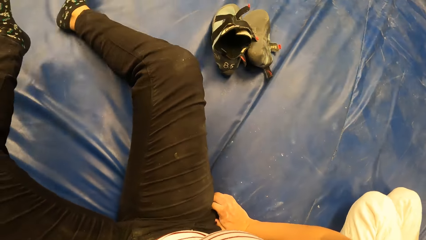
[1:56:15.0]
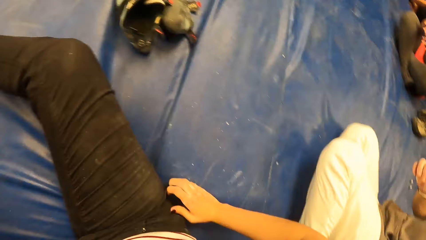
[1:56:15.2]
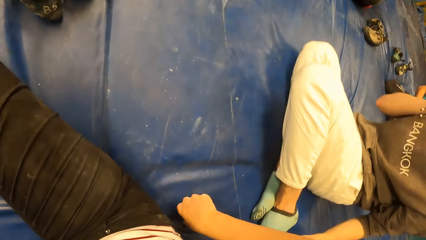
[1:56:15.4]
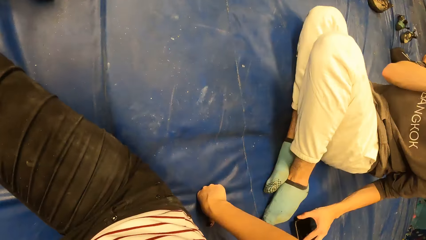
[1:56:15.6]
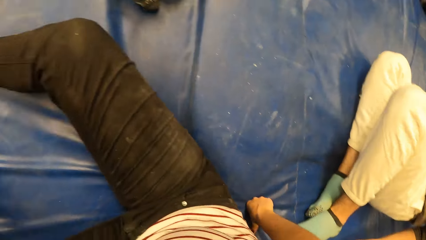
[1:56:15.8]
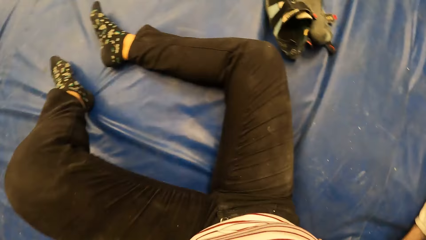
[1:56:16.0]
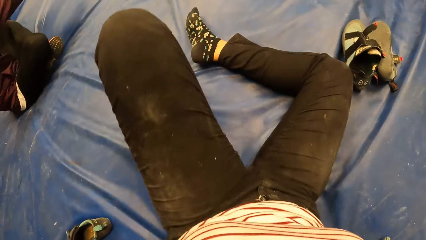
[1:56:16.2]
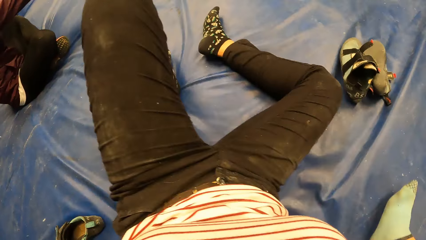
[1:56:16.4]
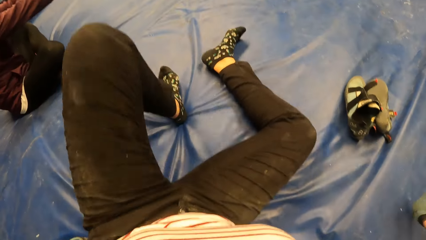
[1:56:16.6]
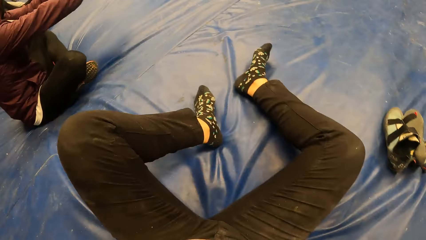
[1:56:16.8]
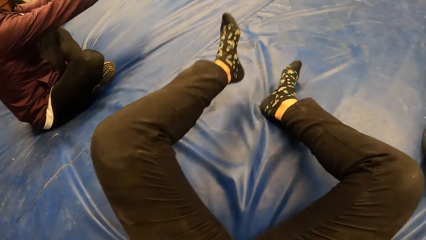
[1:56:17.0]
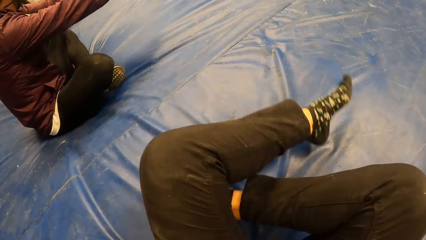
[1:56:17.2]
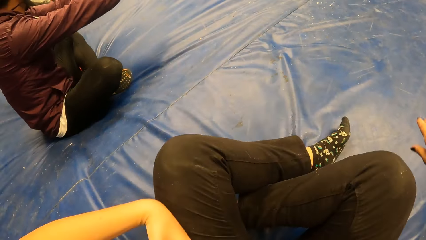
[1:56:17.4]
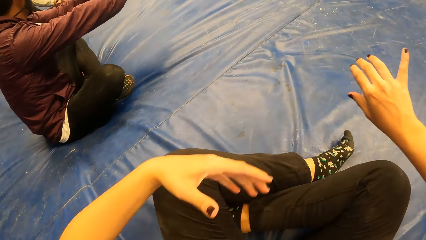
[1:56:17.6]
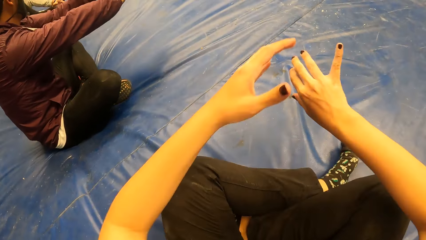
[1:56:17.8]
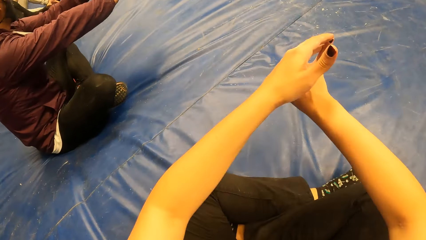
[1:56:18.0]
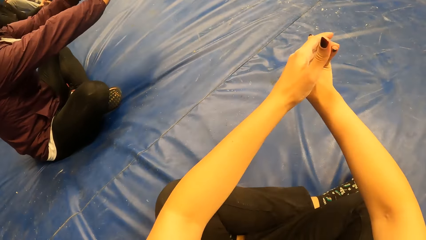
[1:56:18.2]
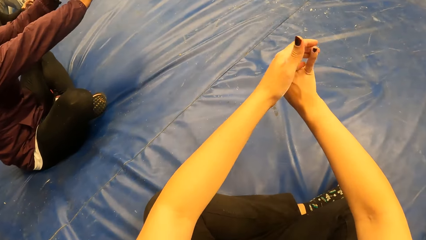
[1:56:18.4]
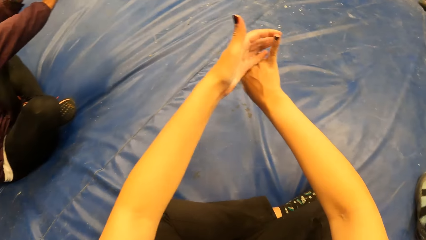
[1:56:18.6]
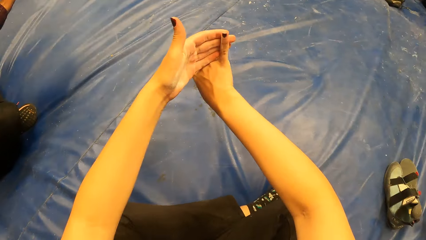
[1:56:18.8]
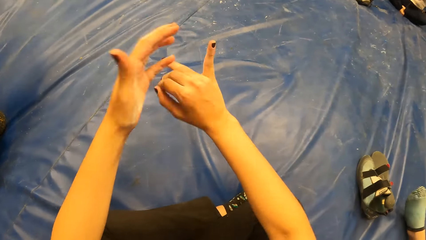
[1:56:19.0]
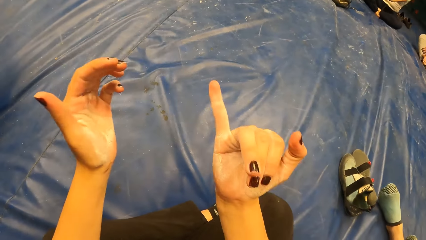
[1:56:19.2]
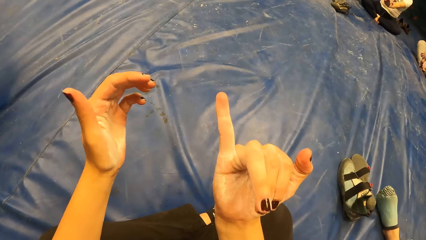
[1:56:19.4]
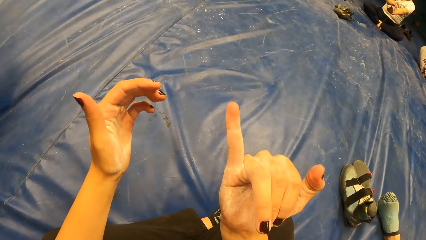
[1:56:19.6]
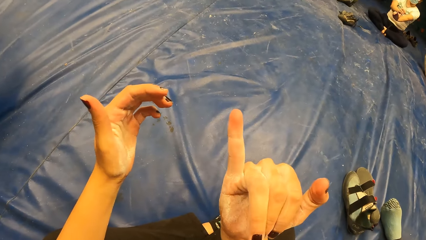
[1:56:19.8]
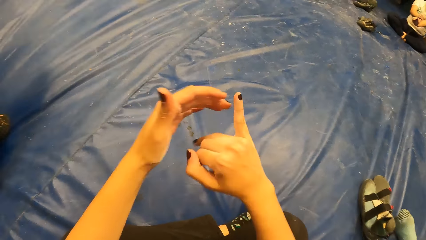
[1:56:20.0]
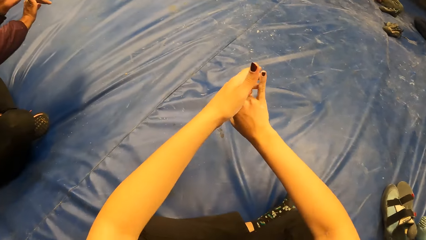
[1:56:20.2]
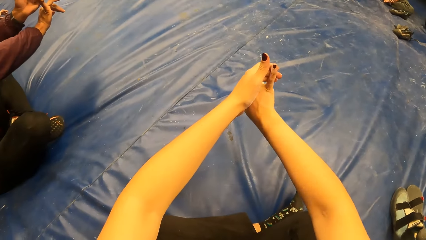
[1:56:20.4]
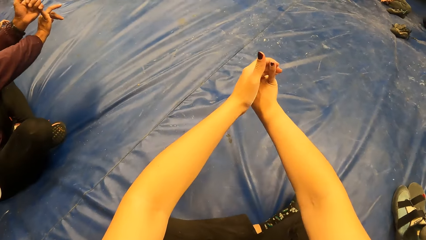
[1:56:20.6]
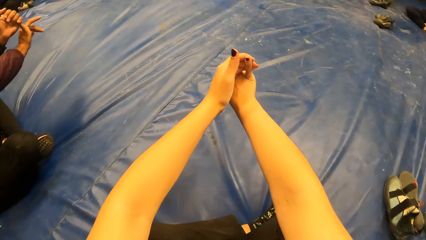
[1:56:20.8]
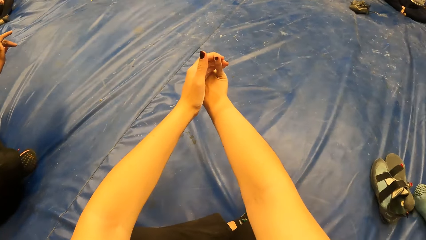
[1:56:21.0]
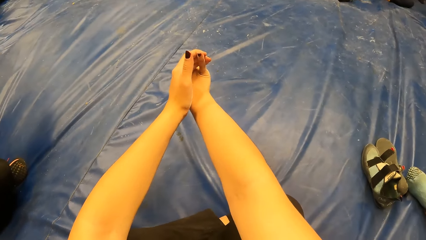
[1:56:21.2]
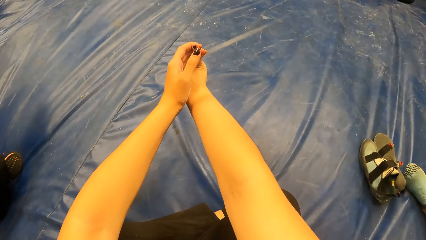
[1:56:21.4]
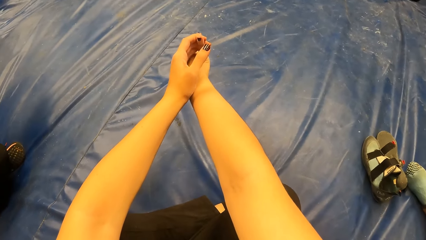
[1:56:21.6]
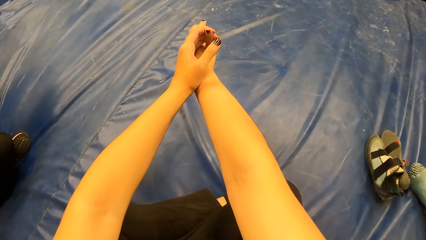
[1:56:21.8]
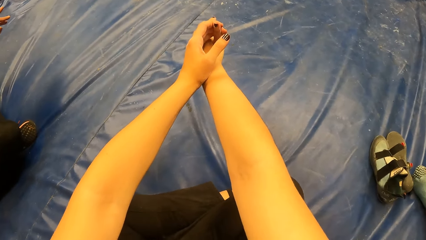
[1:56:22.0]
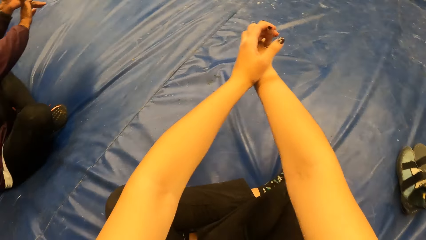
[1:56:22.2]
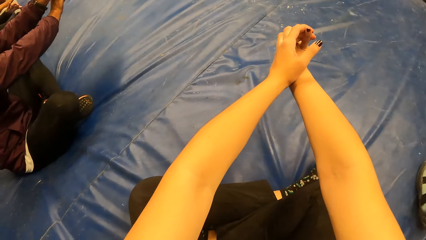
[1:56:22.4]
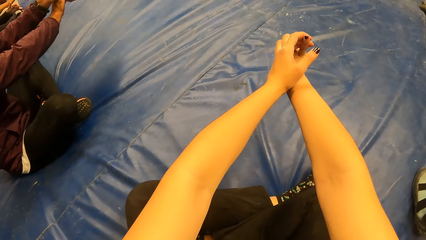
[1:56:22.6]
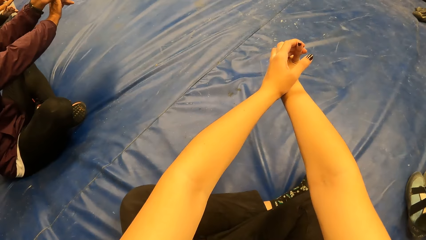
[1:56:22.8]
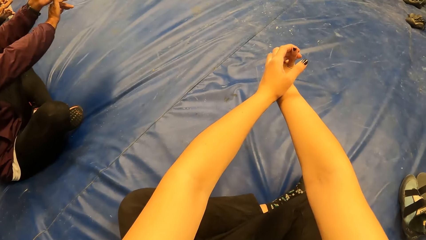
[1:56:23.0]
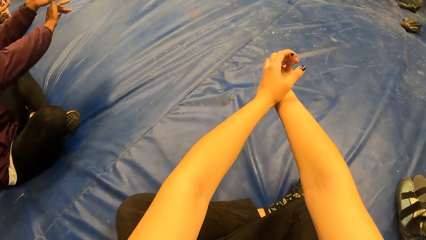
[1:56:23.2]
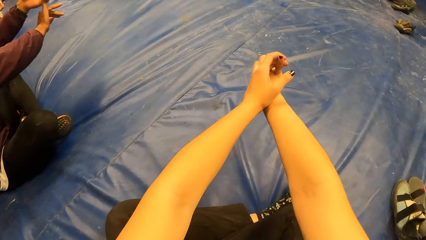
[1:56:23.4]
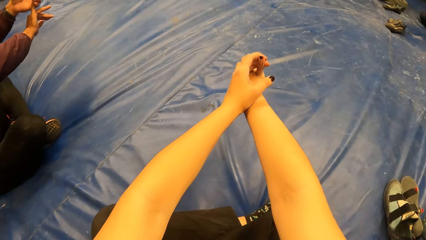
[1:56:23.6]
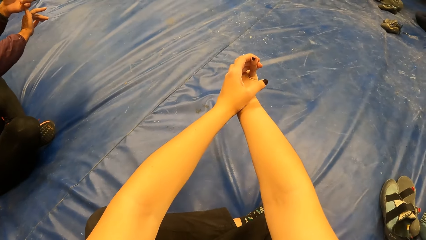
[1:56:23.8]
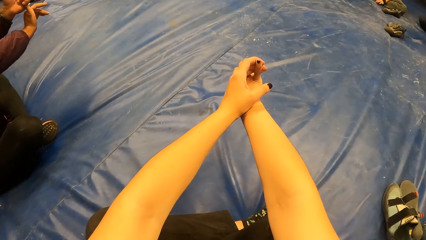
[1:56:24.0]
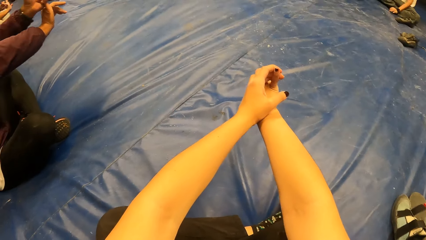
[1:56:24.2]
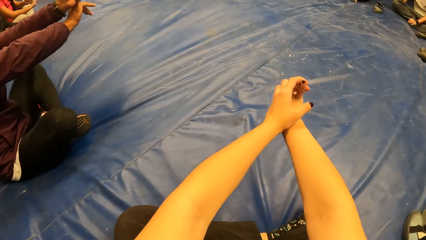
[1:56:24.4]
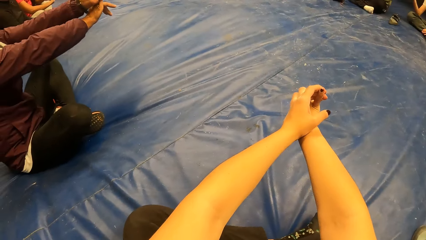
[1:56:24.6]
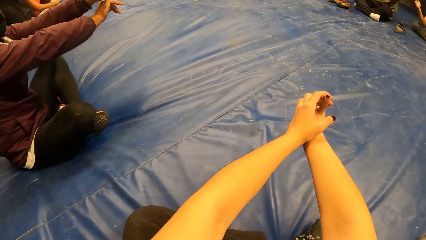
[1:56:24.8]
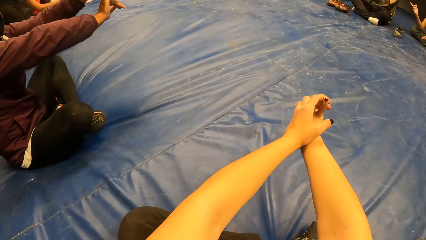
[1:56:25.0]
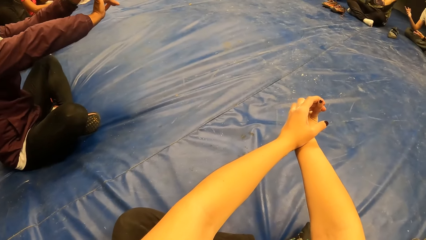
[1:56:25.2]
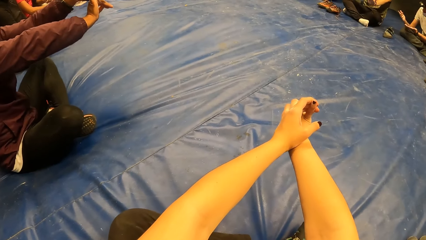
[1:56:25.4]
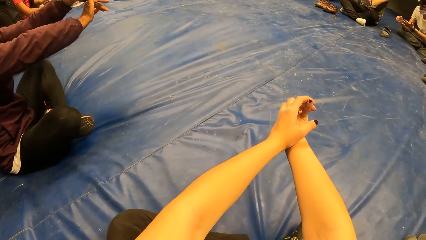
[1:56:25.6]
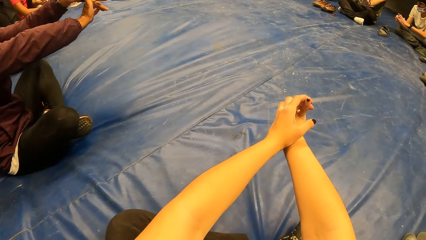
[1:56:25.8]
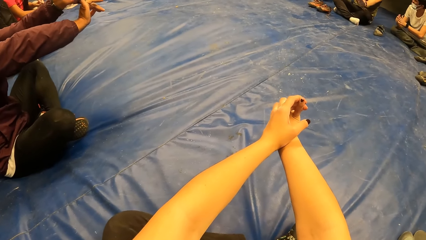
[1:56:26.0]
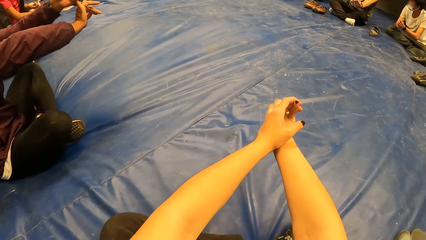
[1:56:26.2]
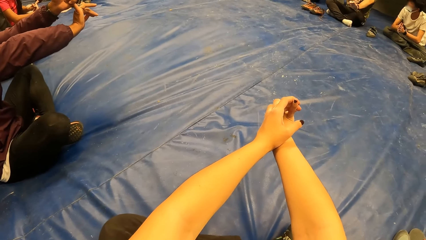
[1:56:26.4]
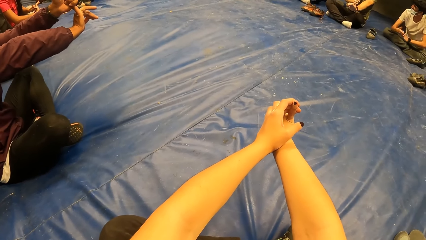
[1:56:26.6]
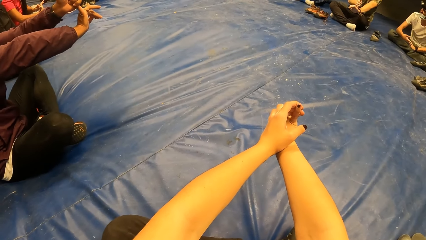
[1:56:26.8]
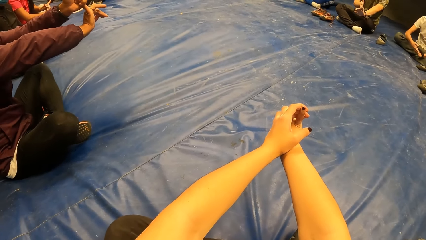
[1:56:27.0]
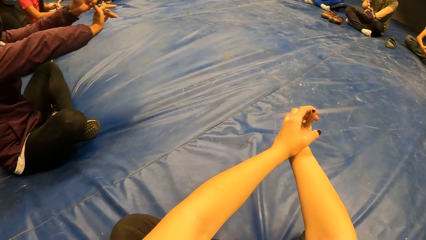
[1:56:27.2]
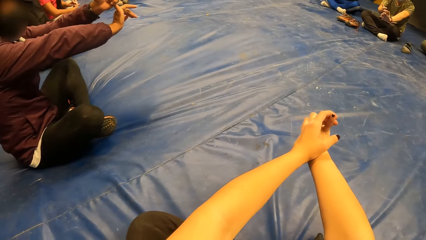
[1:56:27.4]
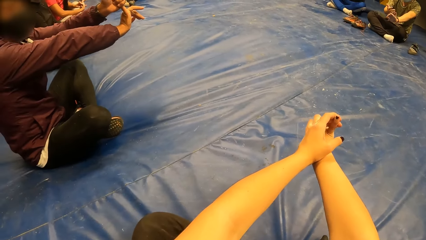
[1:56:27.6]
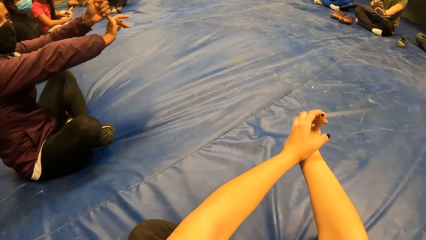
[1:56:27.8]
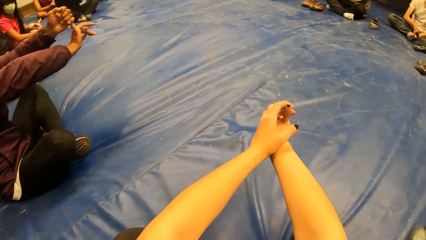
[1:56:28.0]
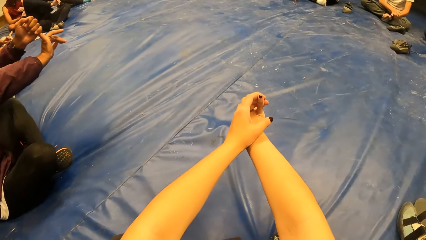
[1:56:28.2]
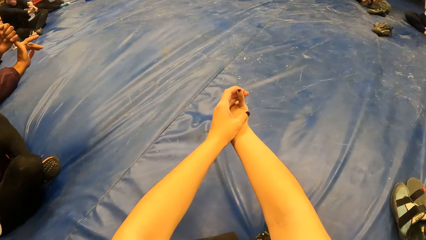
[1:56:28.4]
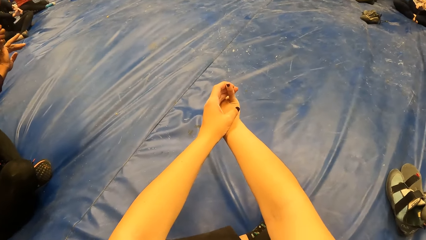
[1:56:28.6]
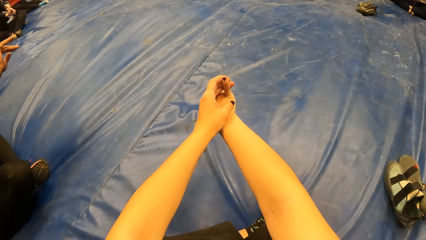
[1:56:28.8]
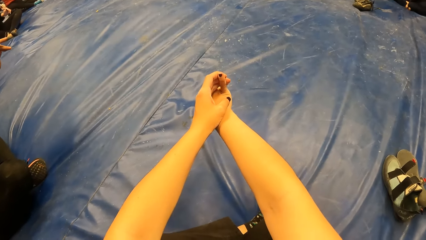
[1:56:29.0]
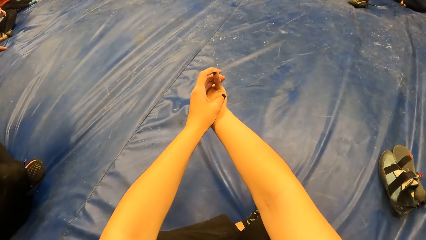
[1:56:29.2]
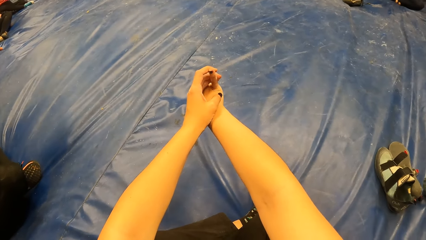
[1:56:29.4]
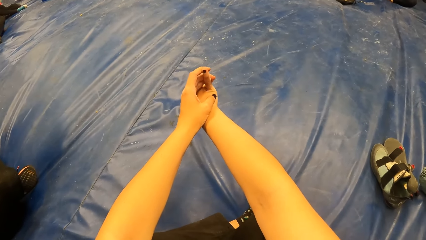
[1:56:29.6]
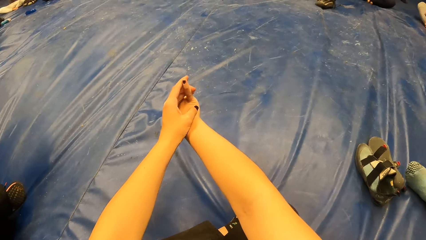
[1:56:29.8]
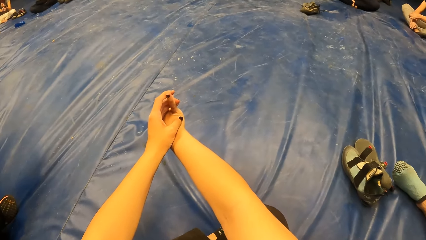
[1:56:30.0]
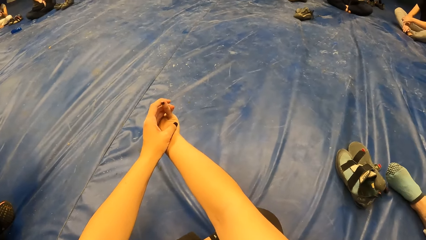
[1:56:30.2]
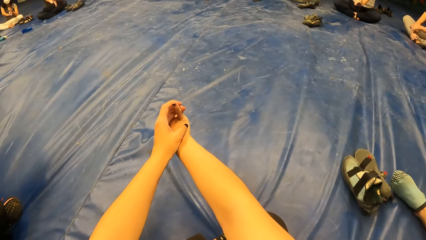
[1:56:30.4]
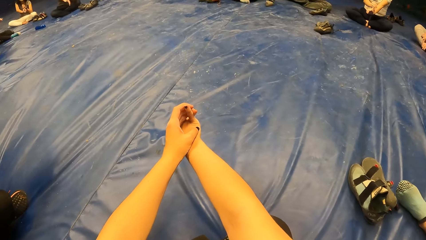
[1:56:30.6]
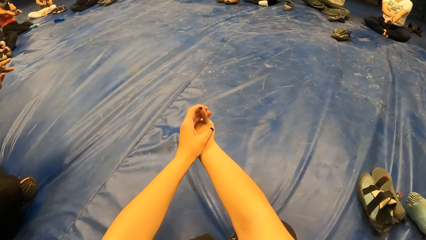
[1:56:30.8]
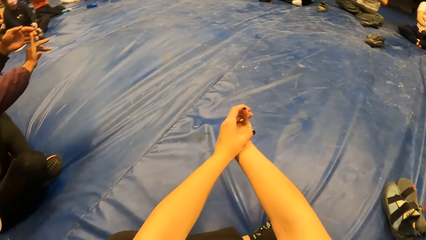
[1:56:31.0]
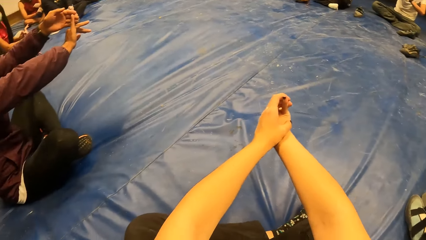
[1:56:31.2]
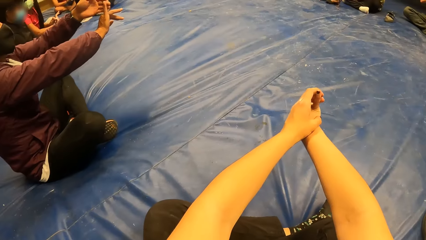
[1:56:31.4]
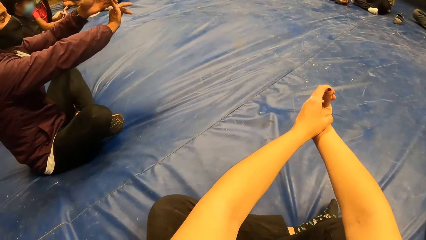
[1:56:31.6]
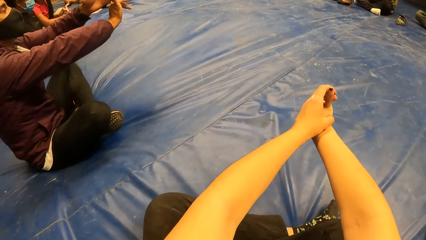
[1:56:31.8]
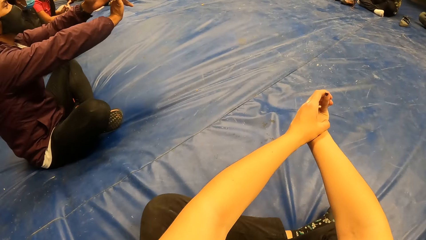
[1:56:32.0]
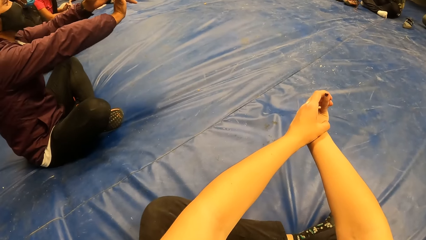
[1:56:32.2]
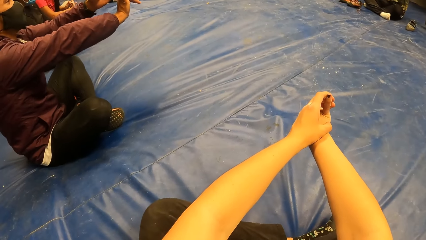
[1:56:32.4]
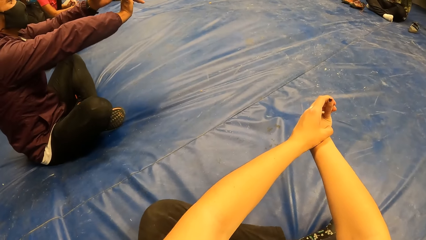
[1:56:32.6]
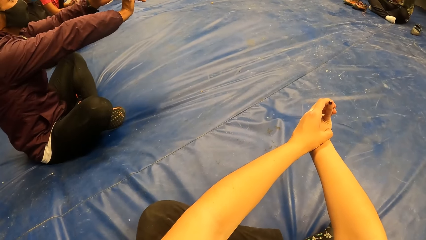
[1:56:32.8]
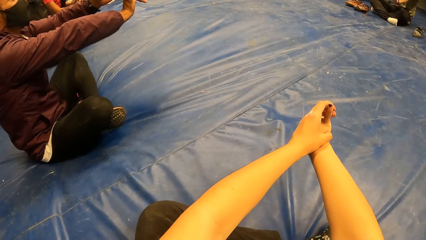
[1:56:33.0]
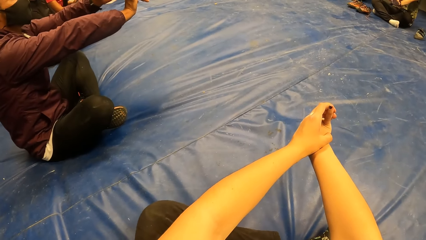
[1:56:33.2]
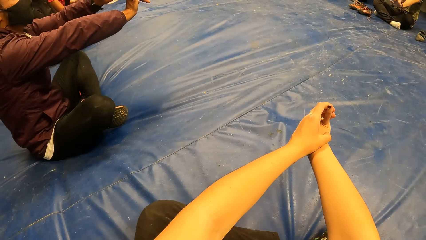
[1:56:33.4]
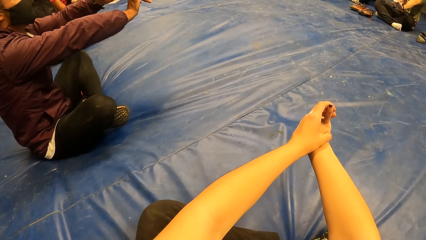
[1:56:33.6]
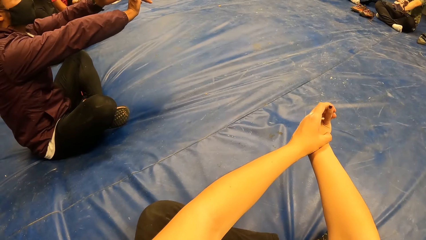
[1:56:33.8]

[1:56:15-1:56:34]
The camera wearer sits on the cushion. A man sits on the cushion. The camera wearer crosses both legs. Another man sits on the cushion. The other man stretches his hands forward. The camera wearer exercises her body with a group of people and stretches her hands forward.
